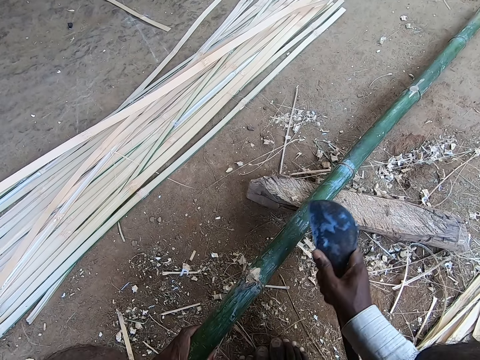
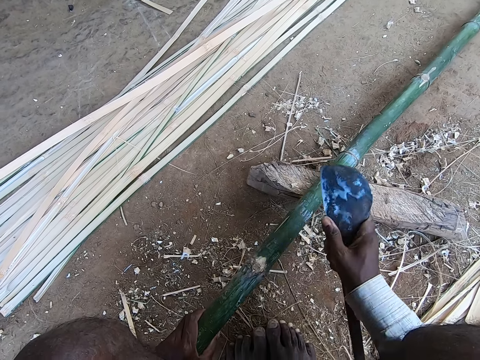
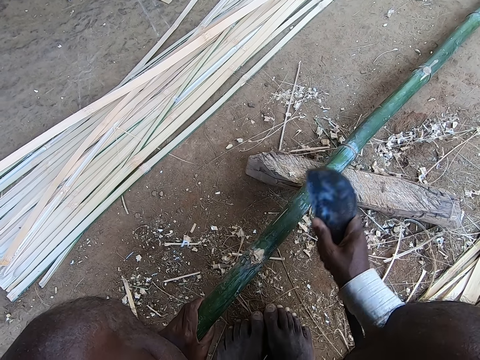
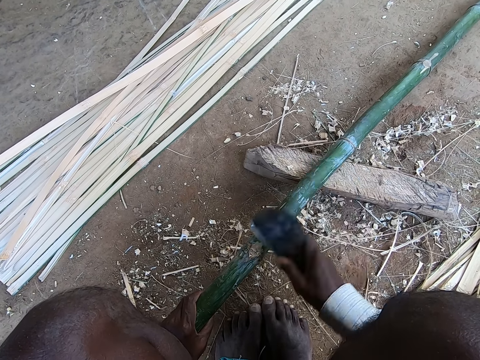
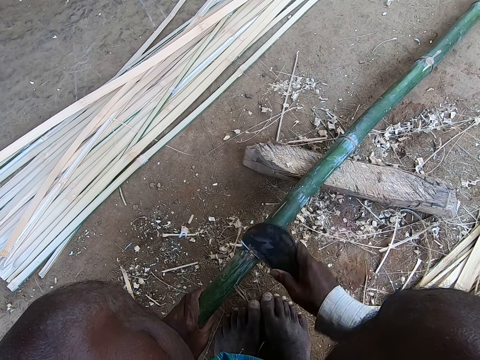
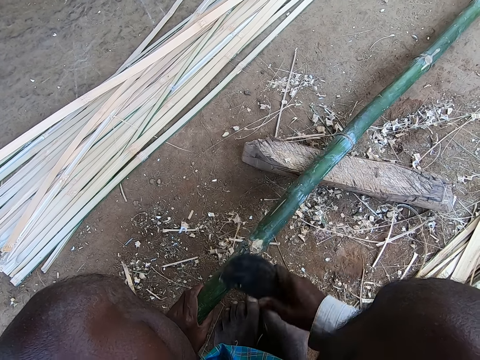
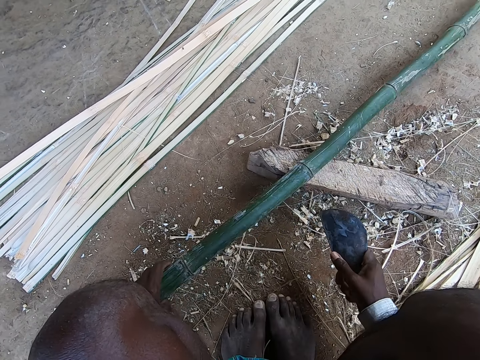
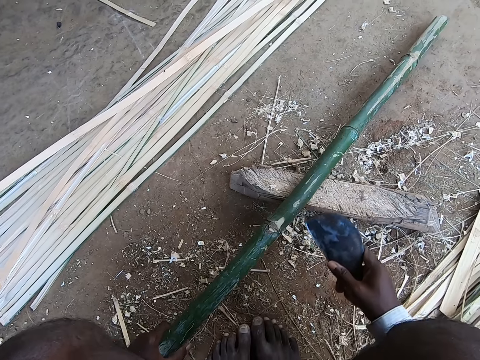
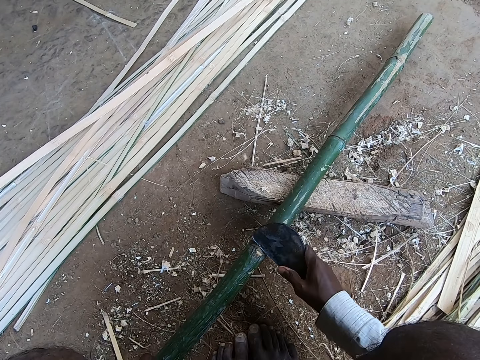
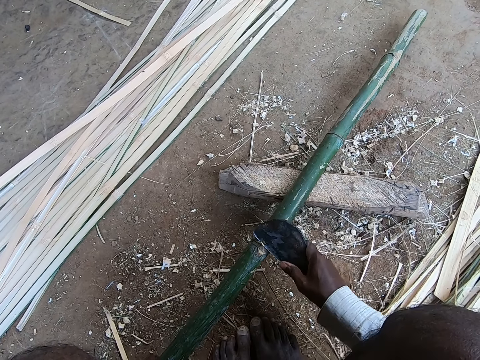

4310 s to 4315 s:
The camera wearer chops the bamboo stick.

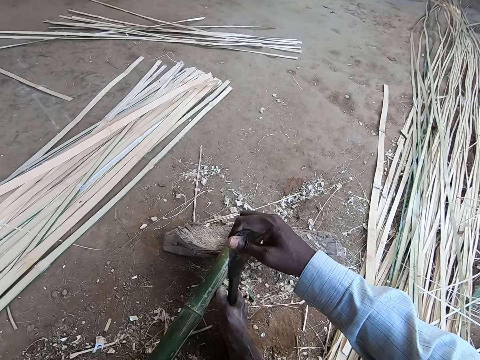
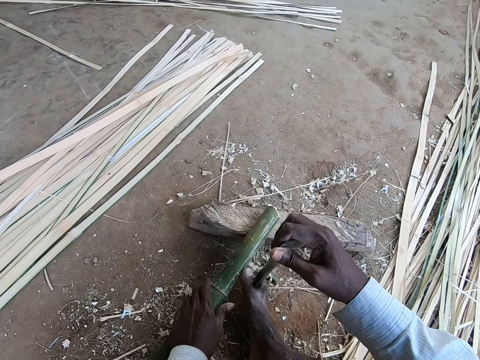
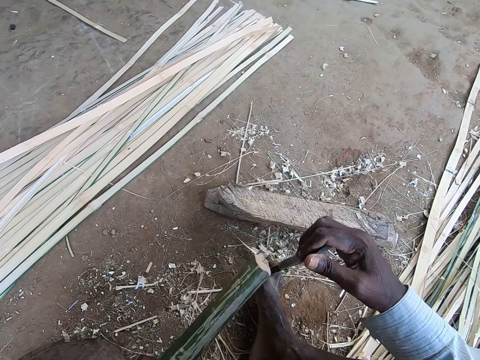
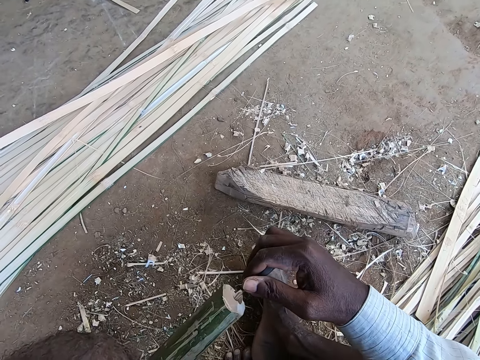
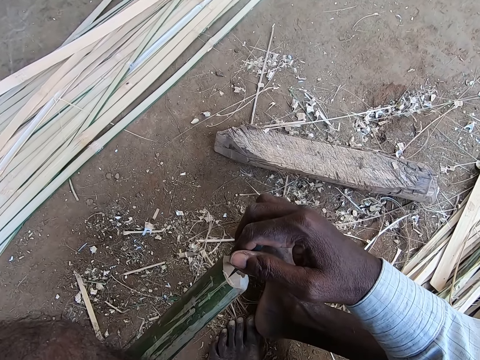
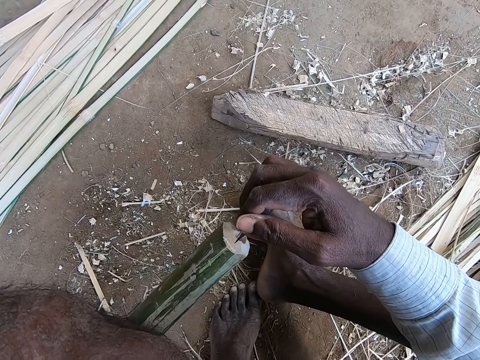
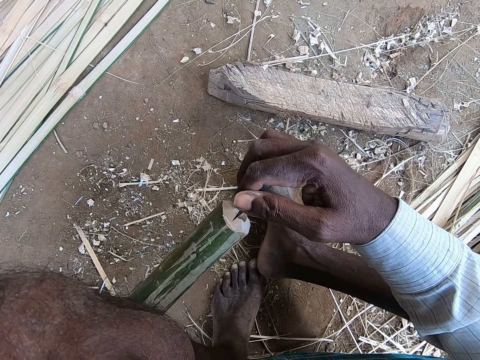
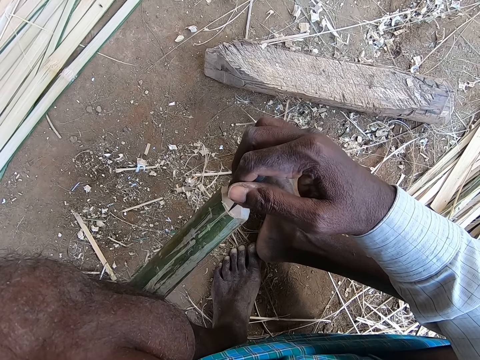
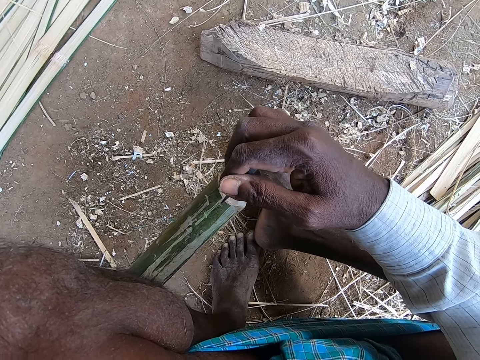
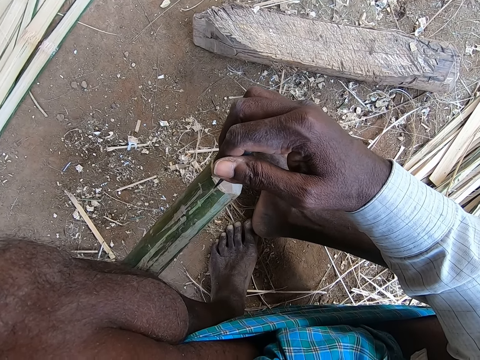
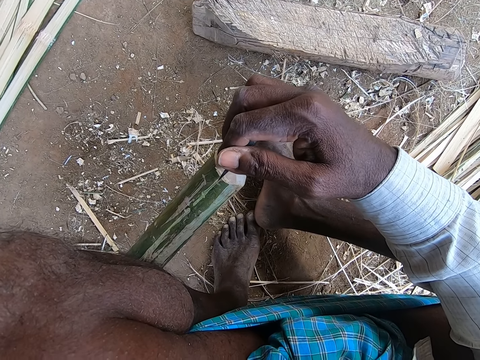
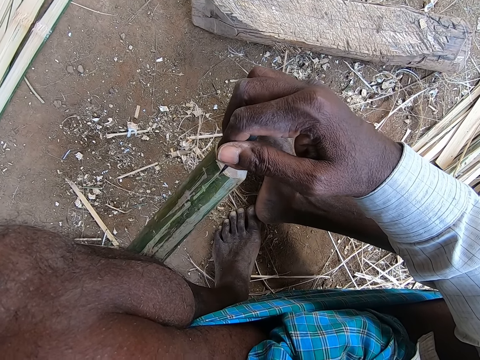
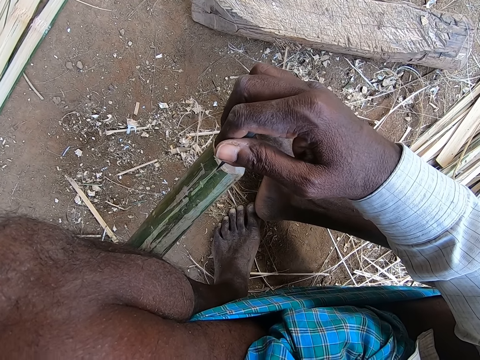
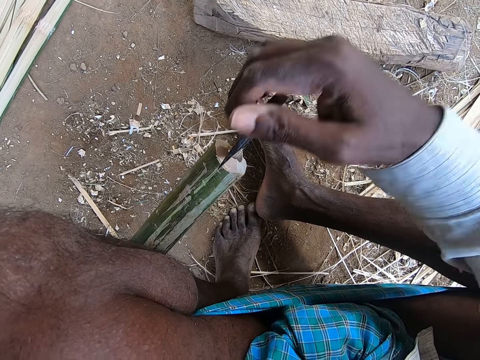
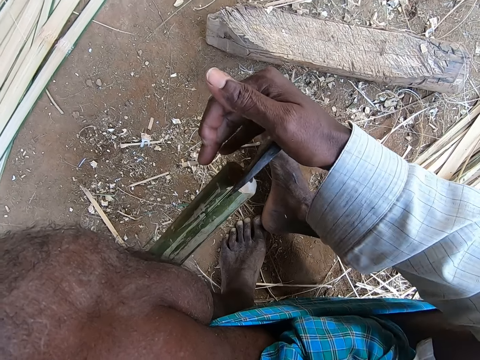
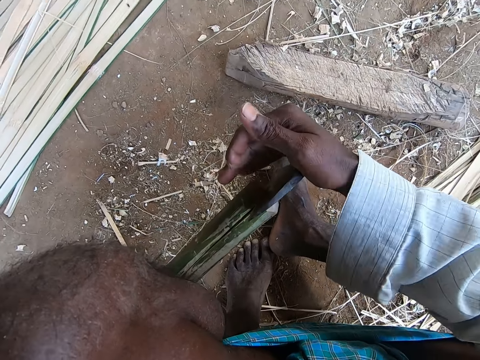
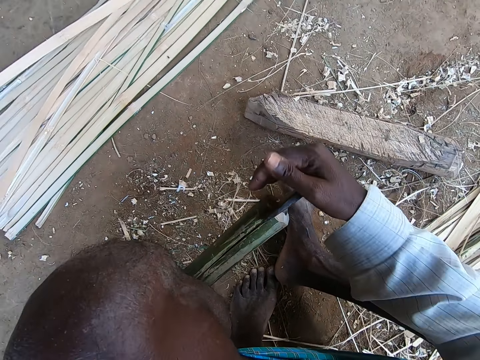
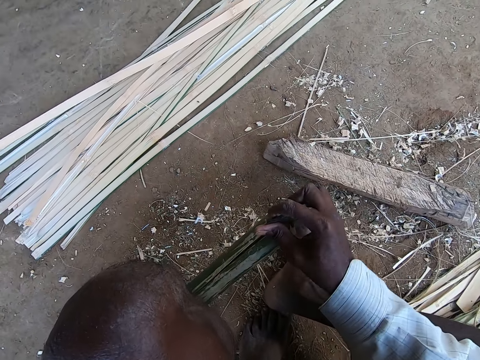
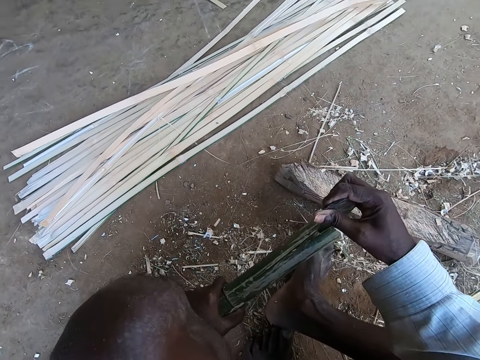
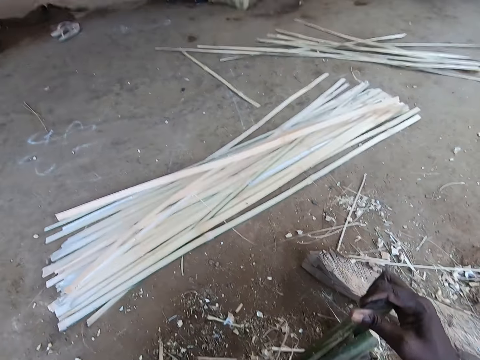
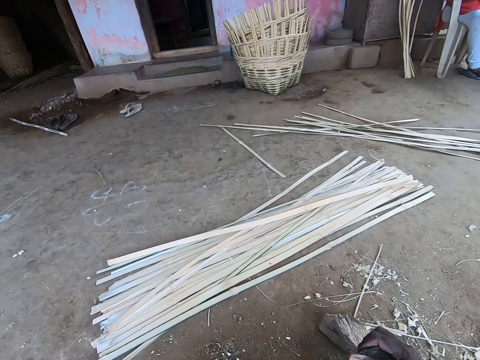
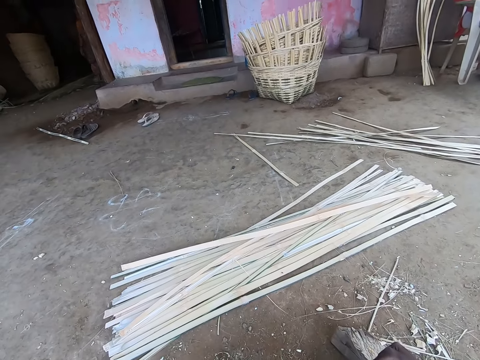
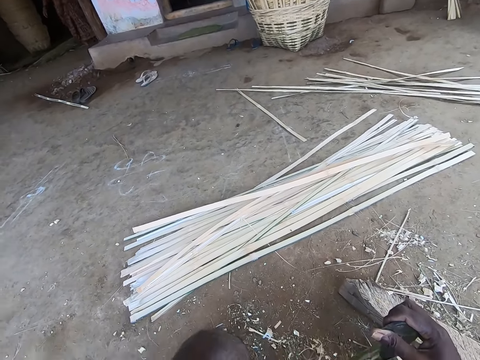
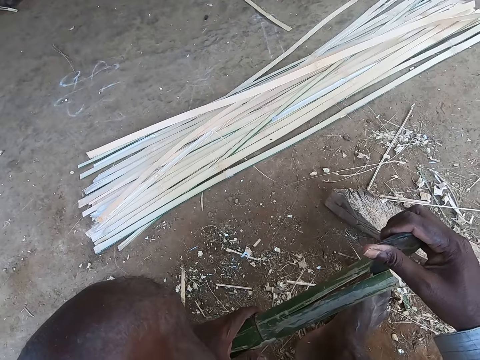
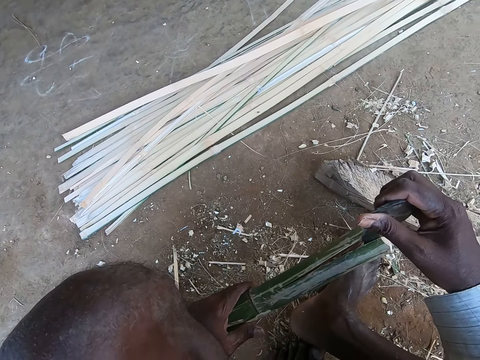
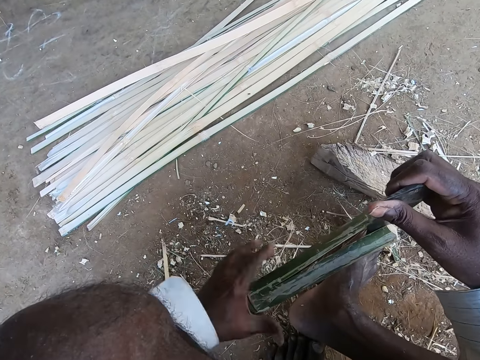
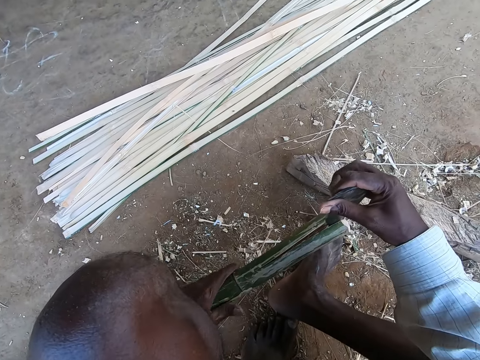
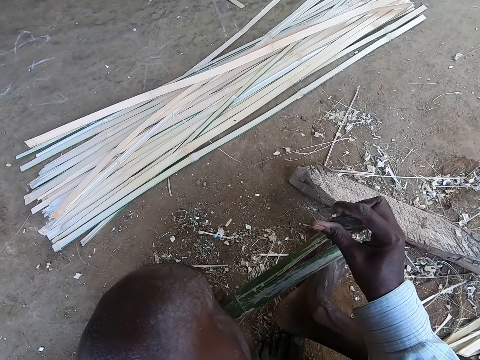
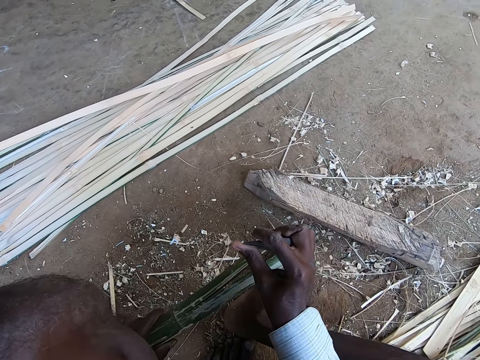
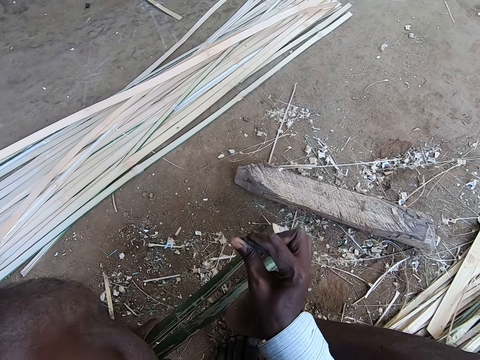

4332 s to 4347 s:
The camera wearer places the bamboo cane against the knife on the floor. He lifts the bamboo. A woman interacts with the camera wearer. The camera wearer slices the bamboo with the knife in his right hand. He inserts the blade. He looks around.

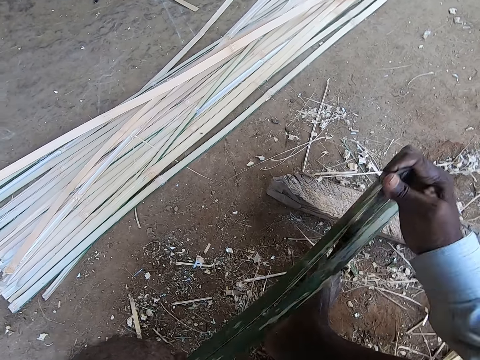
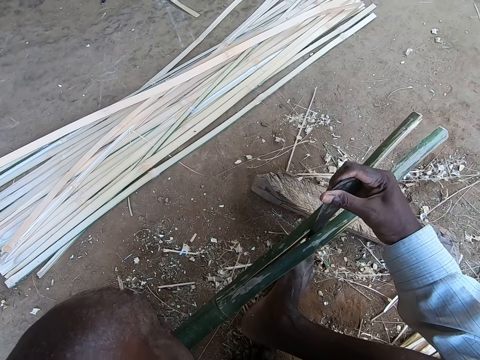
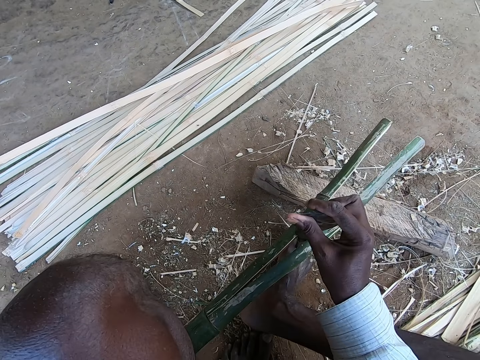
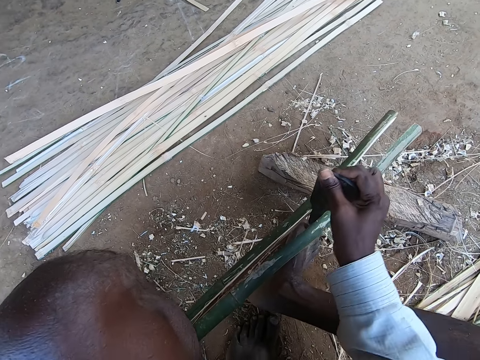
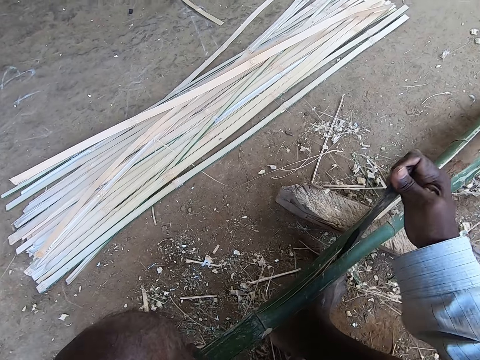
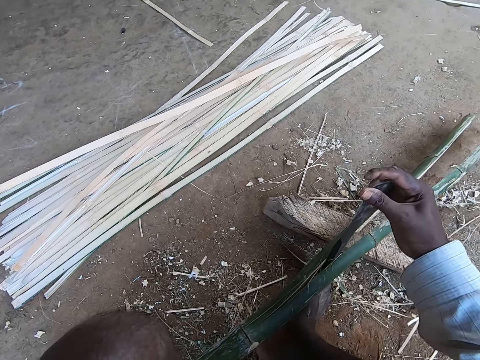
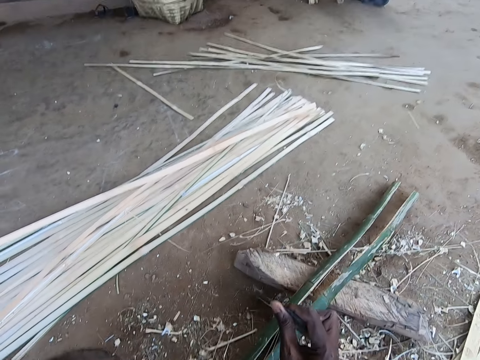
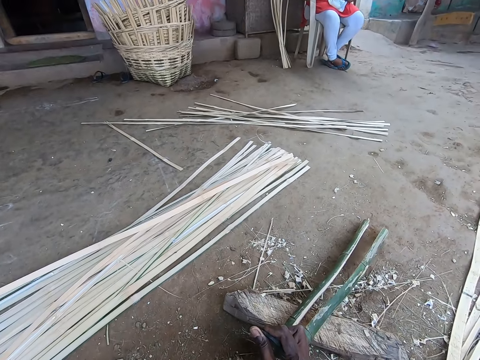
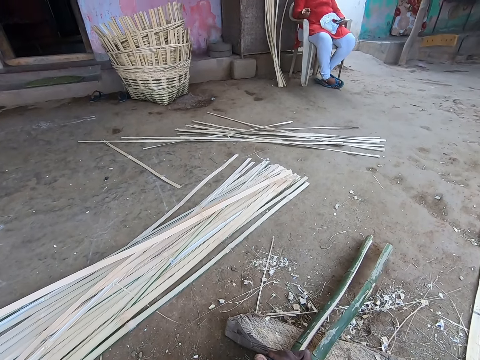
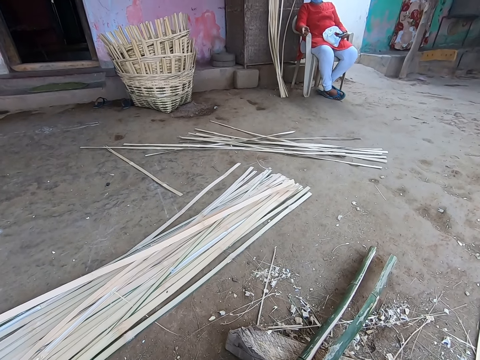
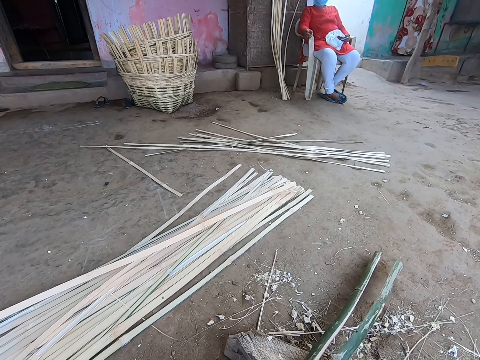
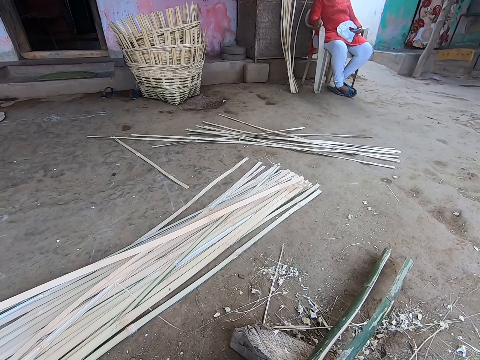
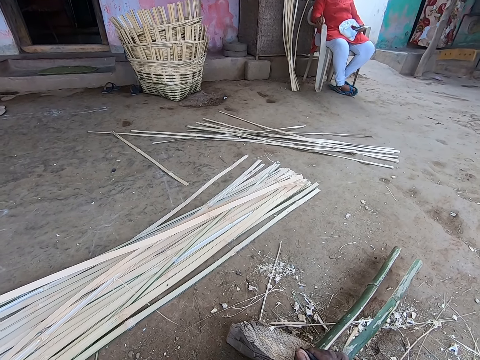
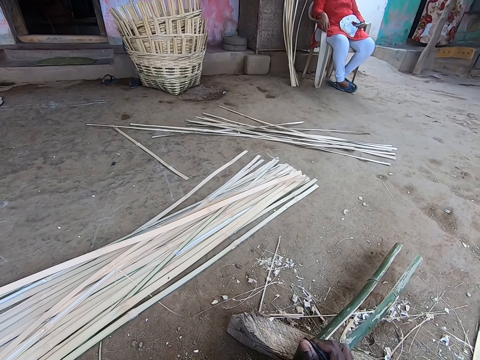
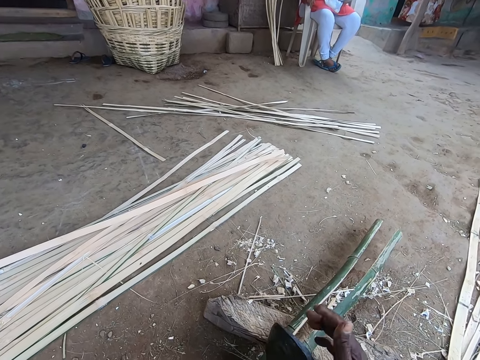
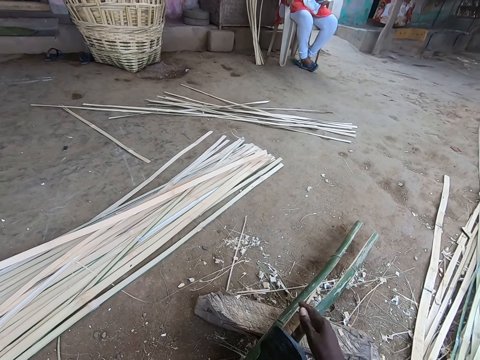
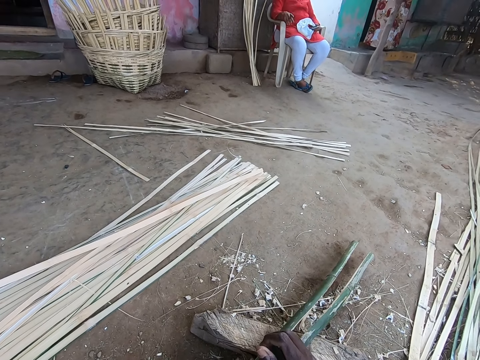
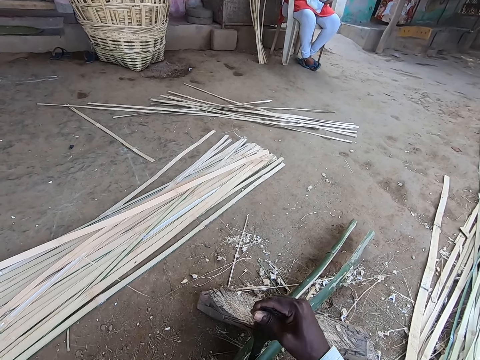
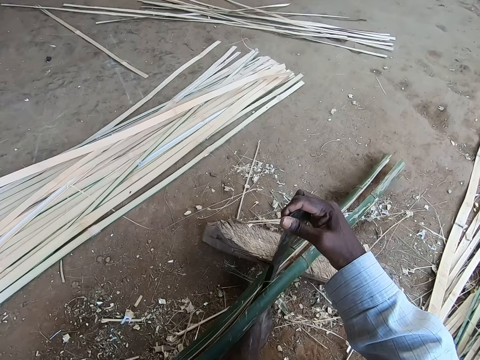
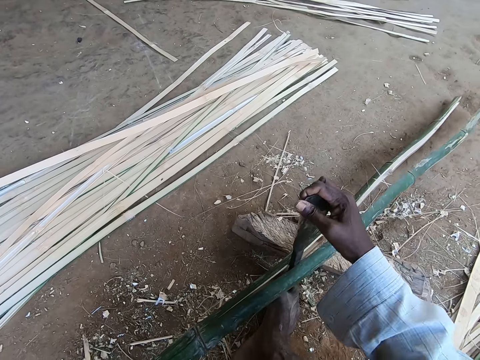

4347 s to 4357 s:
The camera wearer breaks the bamboo with the blade. They break the bamboo with the blade again.
